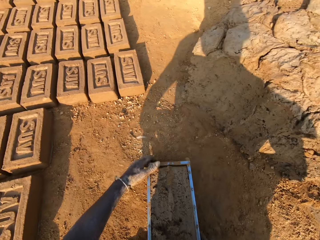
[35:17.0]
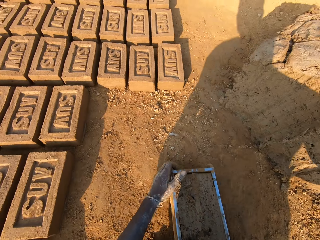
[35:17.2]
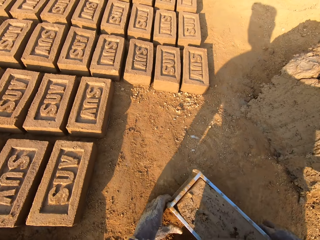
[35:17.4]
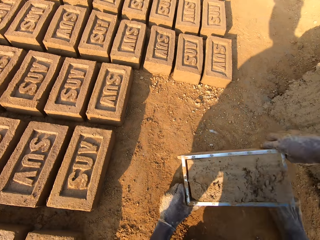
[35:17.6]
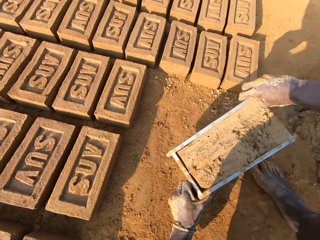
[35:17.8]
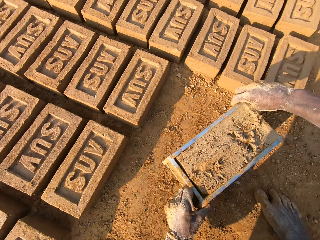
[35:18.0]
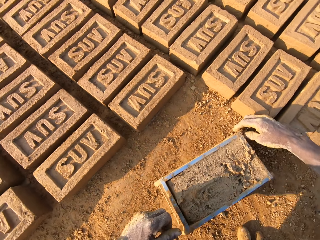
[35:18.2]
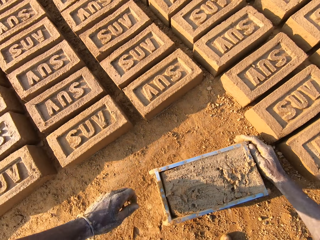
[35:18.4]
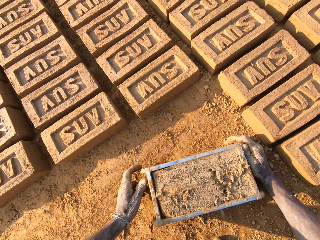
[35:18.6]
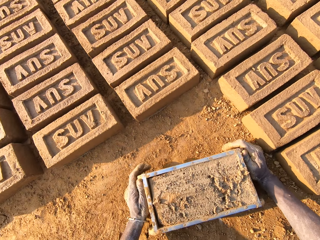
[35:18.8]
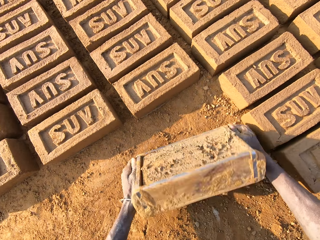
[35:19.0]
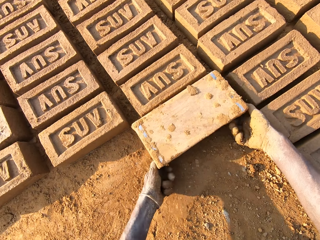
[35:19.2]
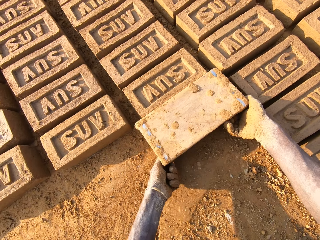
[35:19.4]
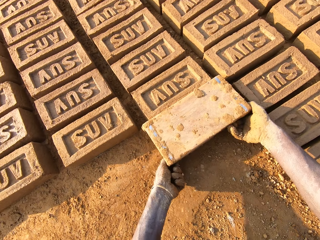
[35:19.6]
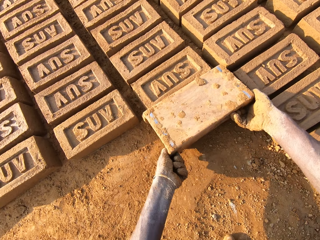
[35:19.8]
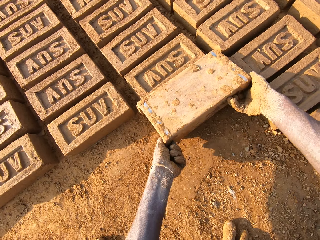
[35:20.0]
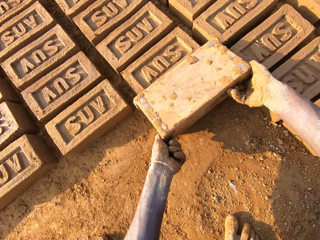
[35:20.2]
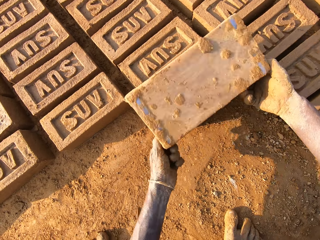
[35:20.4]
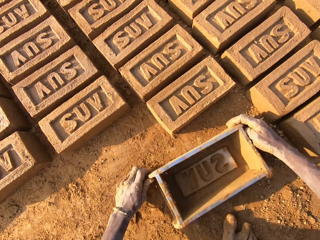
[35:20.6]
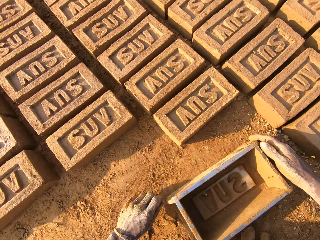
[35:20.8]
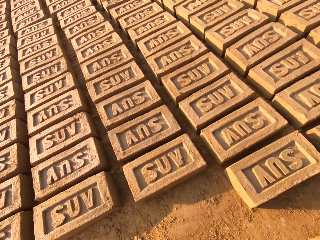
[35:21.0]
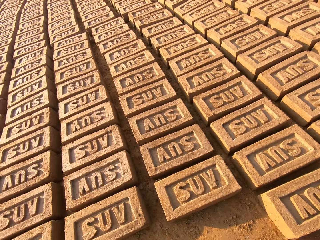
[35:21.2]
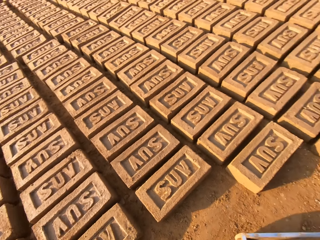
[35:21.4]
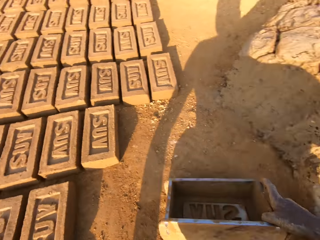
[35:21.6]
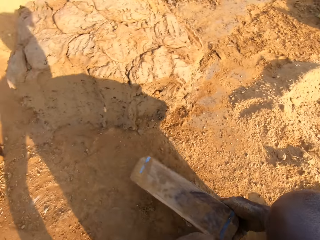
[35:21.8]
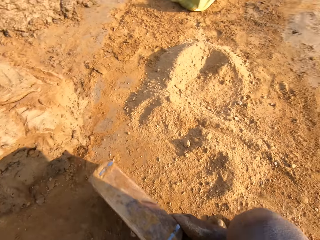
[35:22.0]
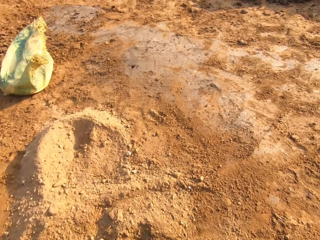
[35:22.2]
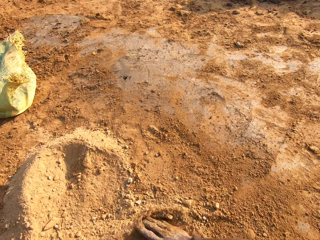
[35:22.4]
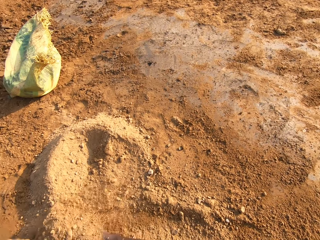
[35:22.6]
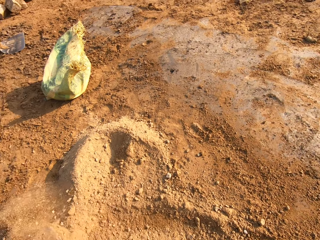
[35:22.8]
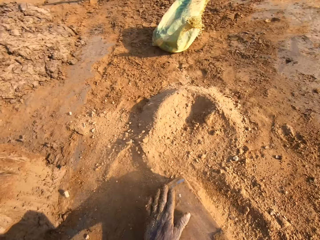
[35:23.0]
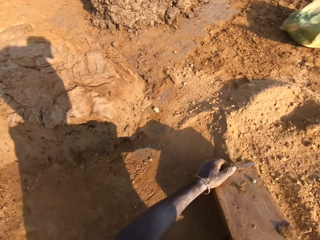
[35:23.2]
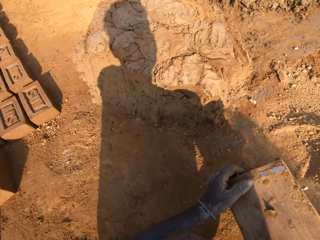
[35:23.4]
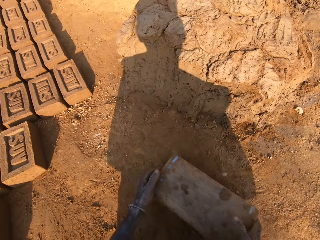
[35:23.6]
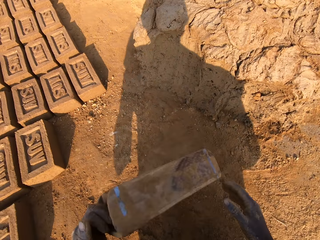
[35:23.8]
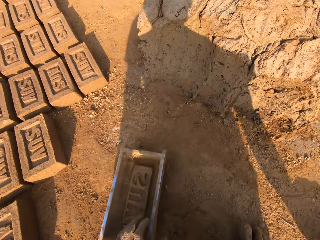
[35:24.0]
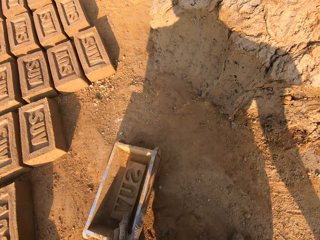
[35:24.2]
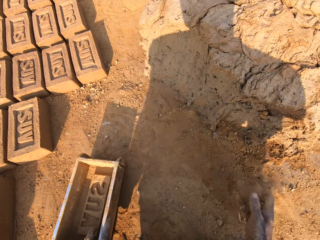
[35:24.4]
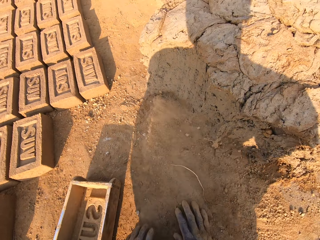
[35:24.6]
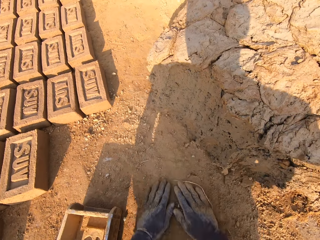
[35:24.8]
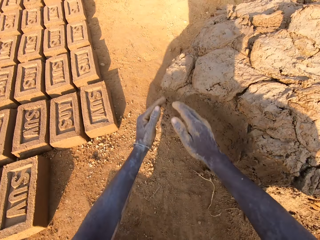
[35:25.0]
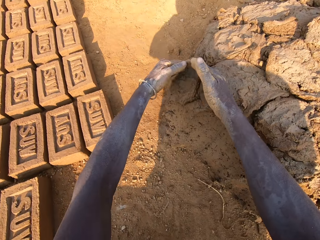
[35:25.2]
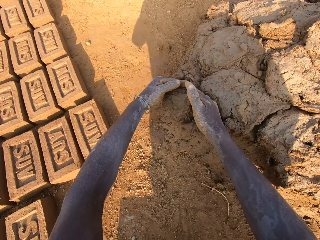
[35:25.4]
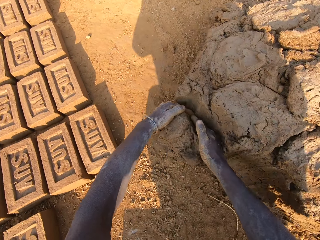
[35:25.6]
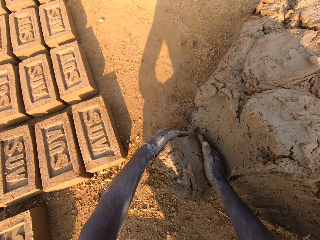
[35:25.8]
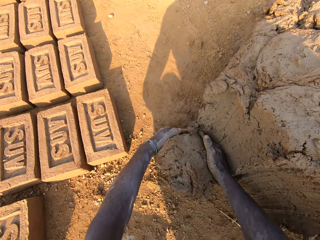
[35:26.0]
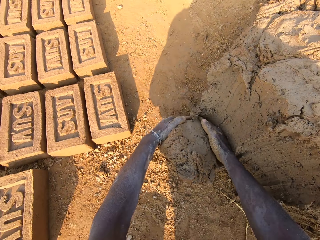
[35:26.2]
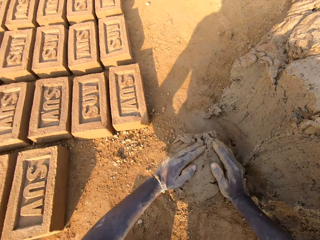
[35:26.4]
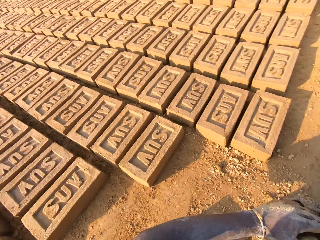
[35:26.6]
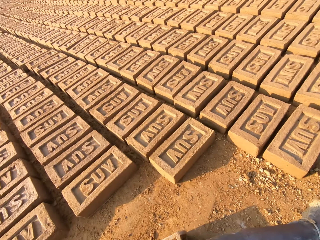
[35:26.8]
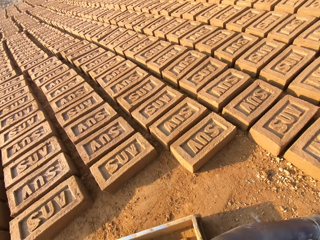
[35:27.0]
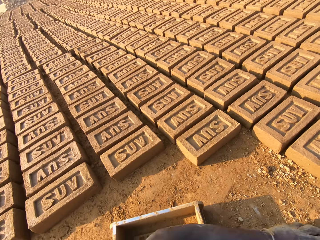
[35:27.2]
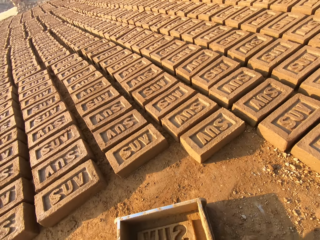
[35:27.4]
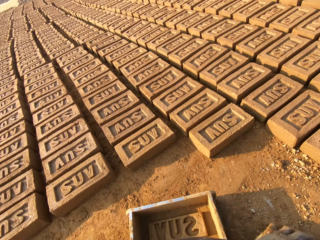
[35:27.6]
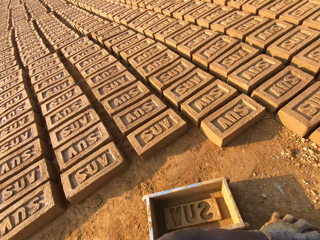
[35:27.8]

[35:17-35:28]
The camera wearer throws clay to the ground. They drag a mold box or brick molder on the ground. They lift the brick molder and put the brick molder on the ground. They pour the clay on the ground. They put down the mold box. They lift the brick molder. They look around. They drag sand into the mold box. They carry the brick molder and put the brick molder on the ground. They scoop the sand with hands. They scoop the clay with hands.

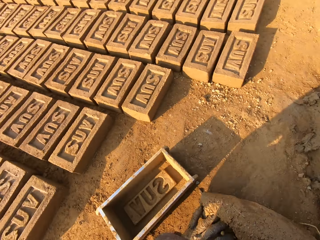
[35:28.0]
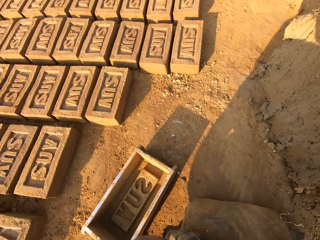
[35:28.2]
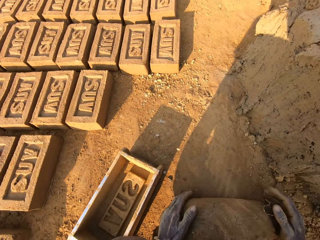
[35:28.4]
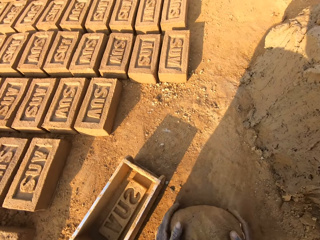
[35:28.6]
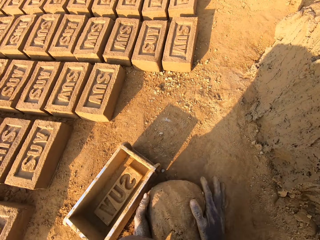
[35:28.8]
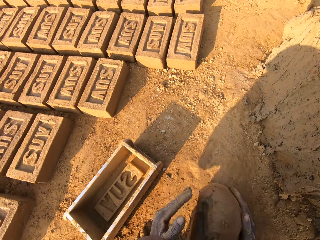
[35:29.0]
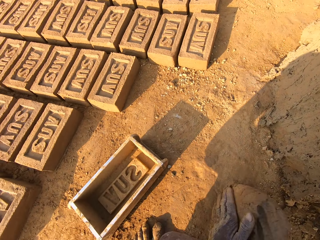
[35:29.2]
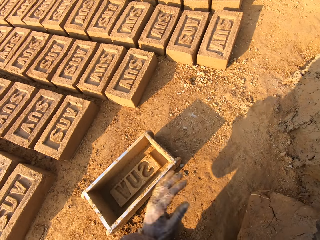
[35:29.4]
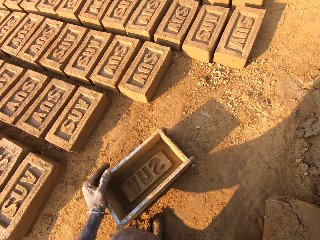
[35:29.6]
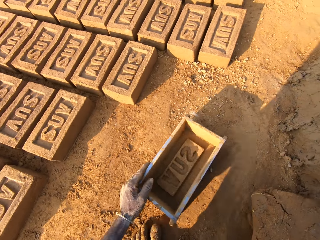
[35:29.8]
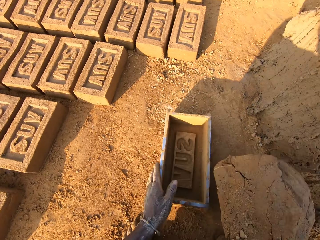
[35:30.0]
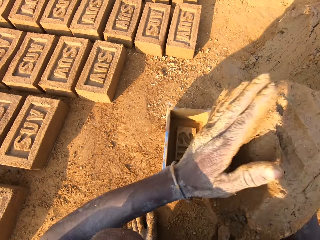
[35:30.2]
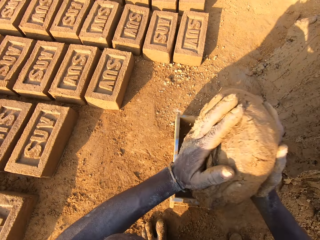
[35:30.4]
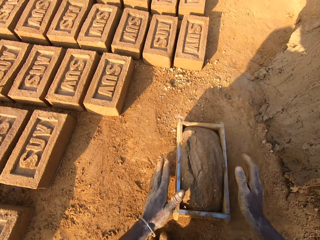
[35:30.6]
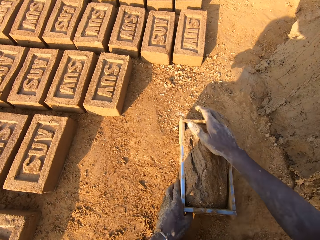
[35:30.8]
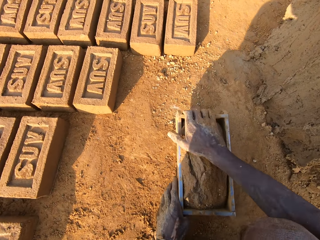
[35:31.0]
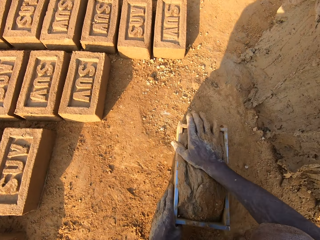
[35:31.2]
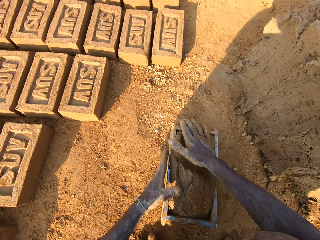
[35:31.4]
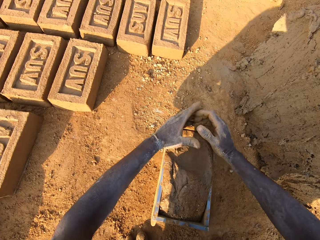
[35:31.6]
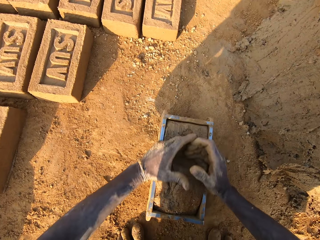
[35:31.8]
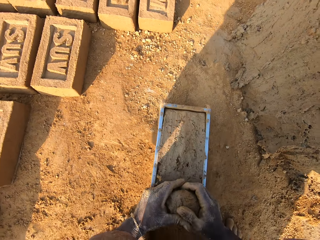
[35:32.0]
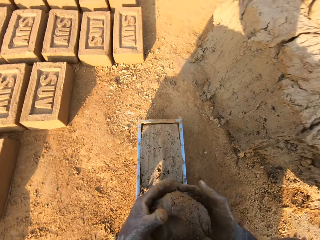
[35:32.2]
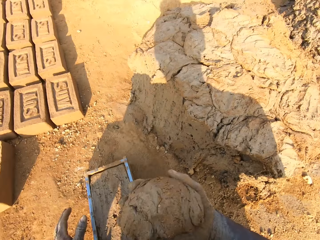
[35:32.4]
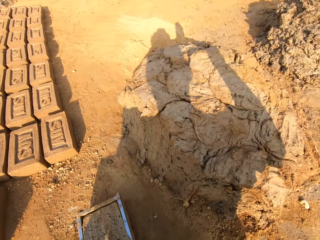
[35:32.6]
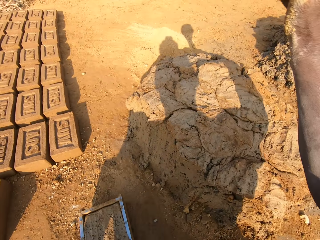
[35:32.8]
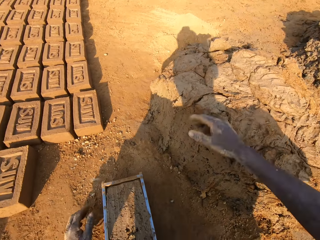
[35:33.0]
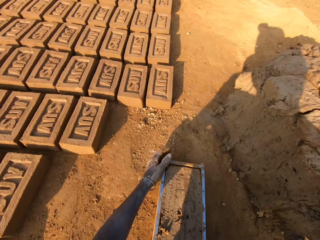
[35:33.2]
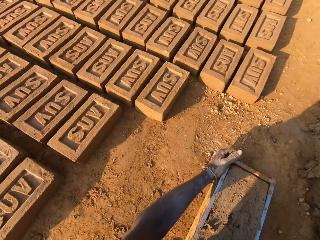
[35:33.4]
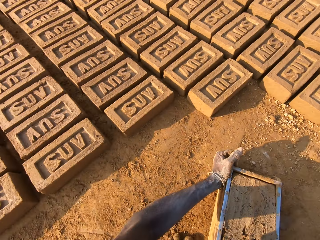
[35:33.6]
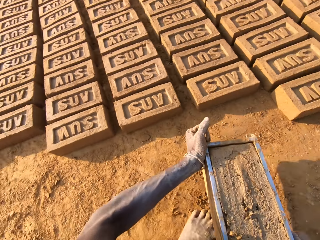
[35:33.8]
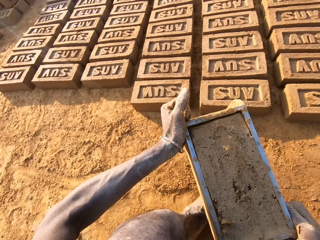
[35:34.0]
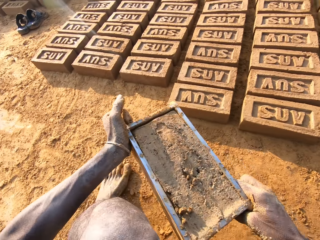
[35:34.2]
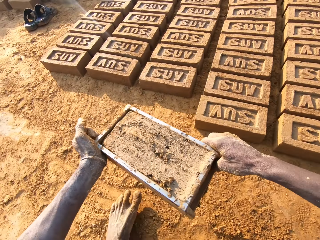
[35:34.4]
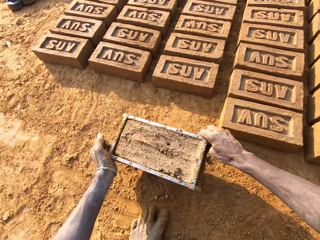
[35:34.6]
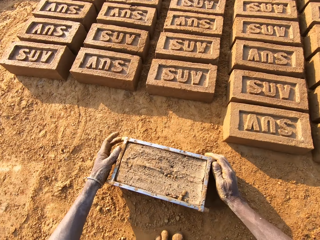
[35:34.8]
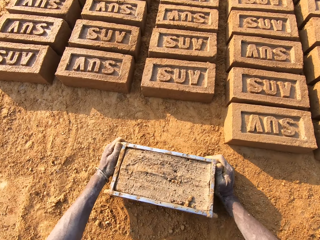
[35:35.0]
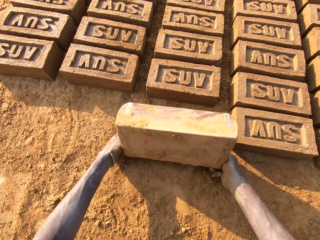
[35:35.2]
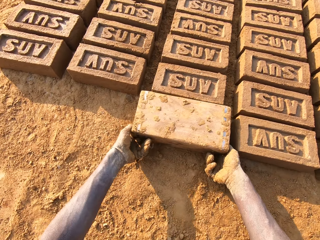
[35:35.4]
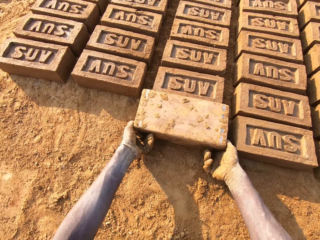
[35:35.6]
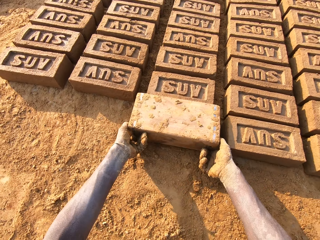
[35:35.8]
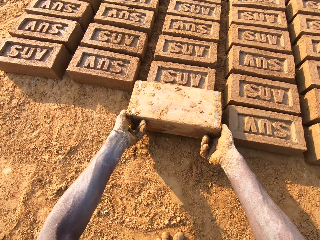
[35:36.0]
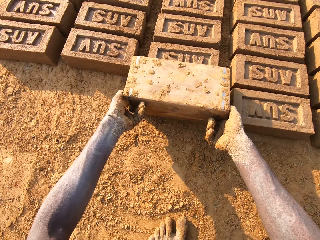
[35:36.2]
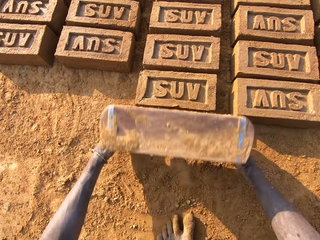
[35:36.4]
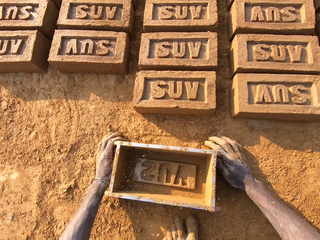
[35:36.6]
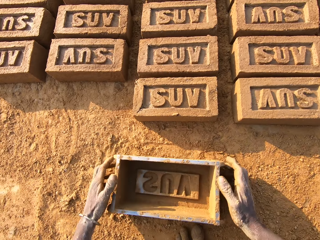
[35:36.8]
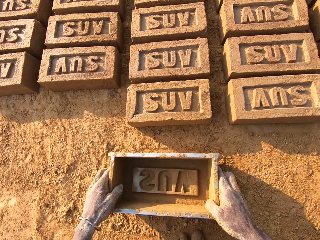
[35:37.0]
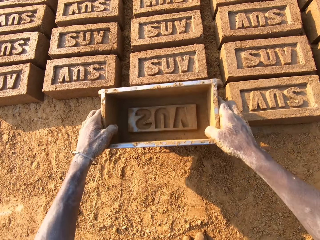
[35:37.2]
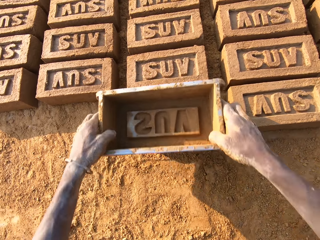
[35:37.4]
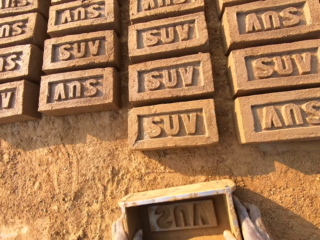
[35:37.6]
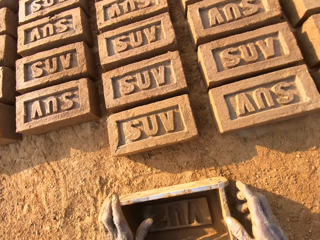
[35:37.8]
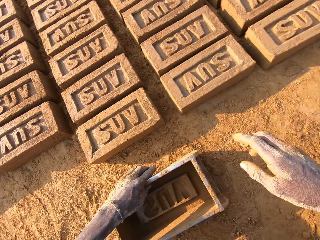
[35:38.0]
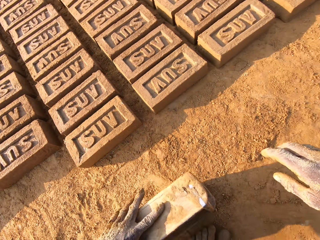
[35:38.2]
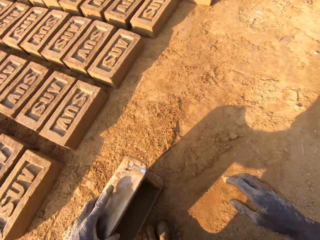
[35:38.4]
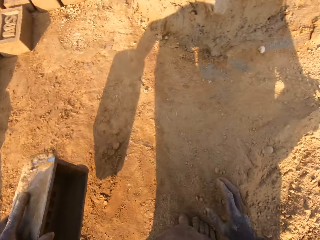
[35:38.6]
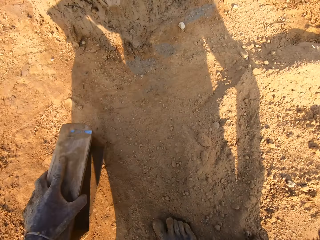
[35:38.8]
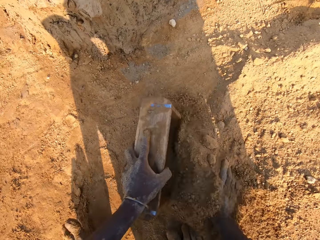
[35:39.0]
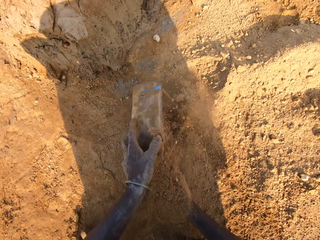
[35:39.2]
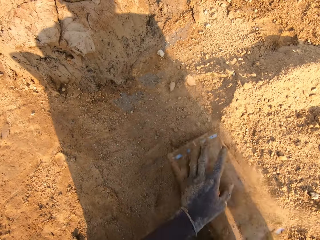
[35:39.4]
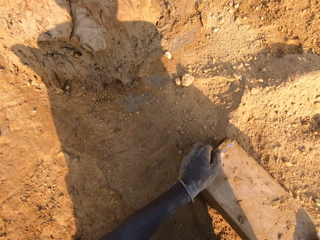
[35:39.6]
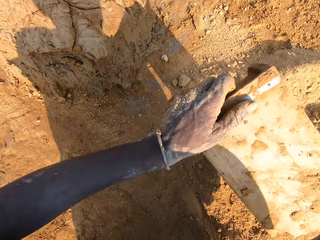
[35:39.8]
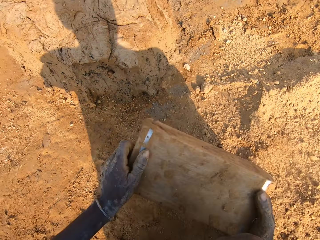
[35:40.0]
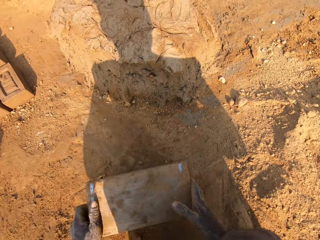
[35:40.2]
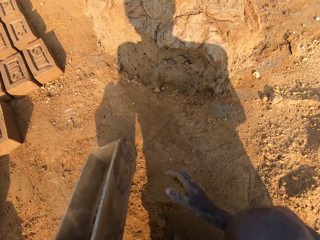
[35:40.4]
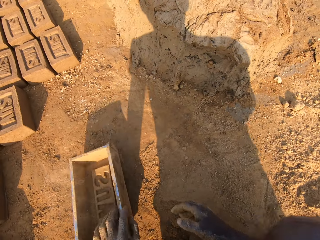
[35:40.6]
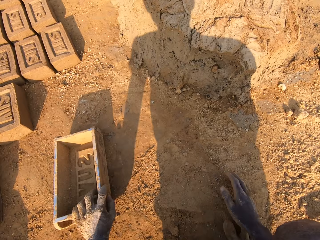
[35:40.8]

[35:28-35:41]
The camera wearer rolls the clay on the ground. He molds the clay with hands. He drags a mold box or brick molder. He puts the clay in the brick molder. He removes excess mud in the pan with his hands. He throws the mud in his hand on another mud on the floor. He turns around with the pan in his hand. He lifts away the wooden box or pan. He drops the pan on the floor. He turns the pan on the floor. He removes the mold mud from the pan on the floor. He places the wooden box on the ground. He hits the top of the mold mud with the pan. He turns around with the pan in his hand. He lifts away the wooden box. He puts some sand in the pan with his right hand. He empties the wooden box. He removes the pan from the sand on the floor.
